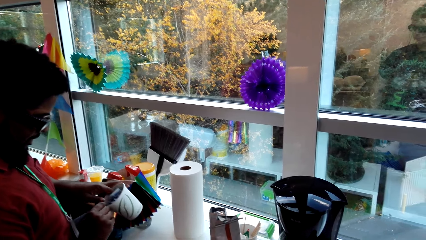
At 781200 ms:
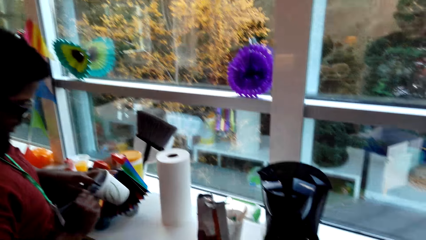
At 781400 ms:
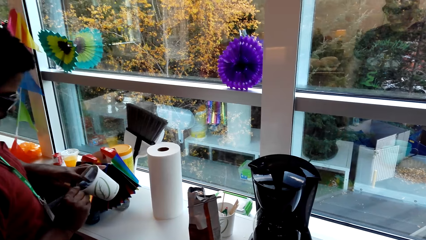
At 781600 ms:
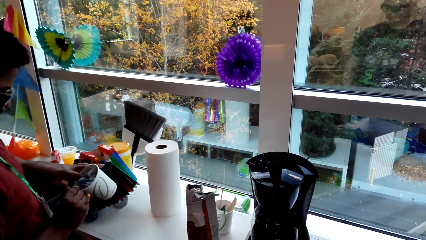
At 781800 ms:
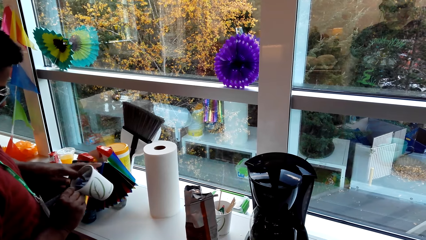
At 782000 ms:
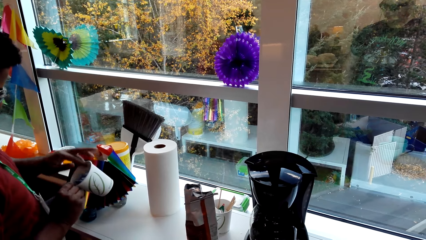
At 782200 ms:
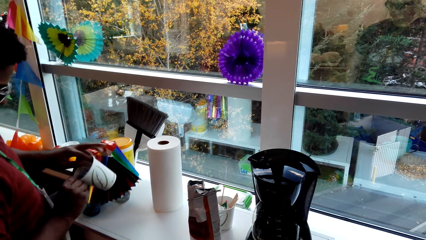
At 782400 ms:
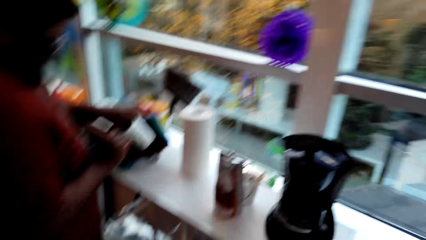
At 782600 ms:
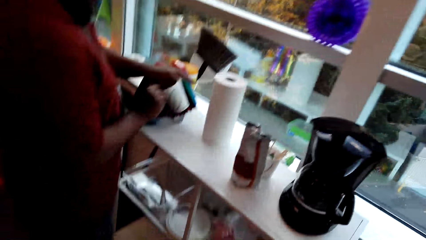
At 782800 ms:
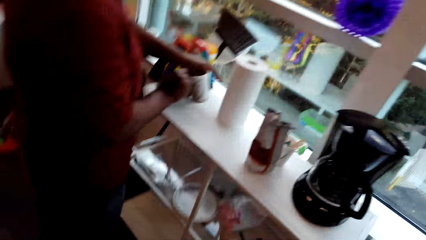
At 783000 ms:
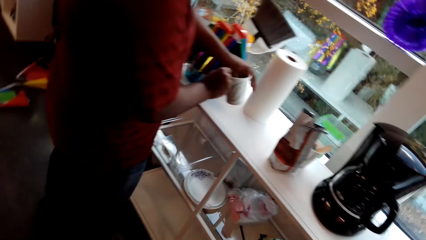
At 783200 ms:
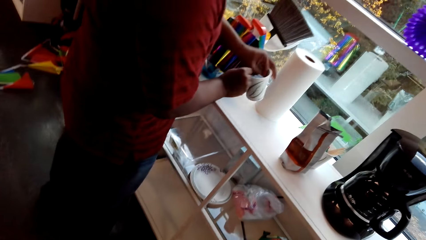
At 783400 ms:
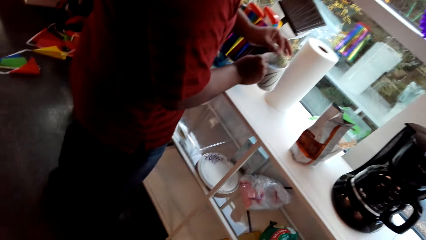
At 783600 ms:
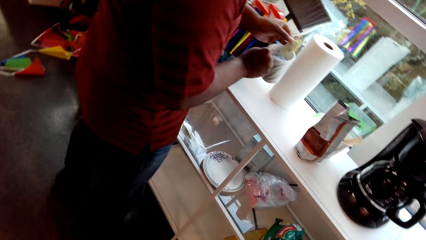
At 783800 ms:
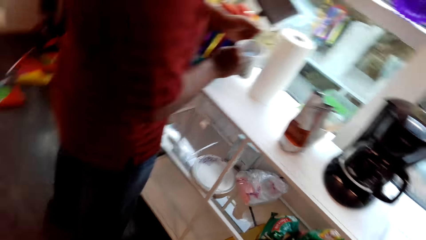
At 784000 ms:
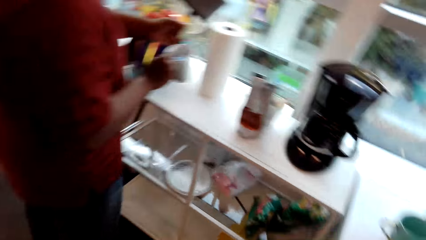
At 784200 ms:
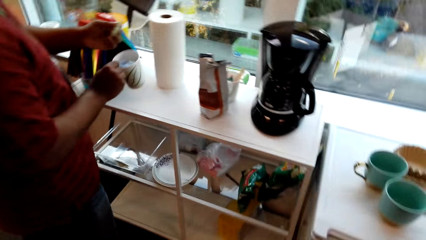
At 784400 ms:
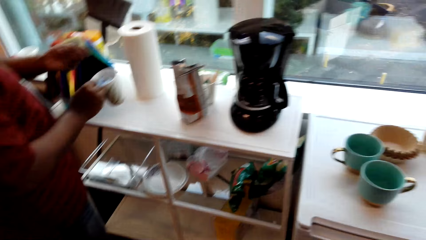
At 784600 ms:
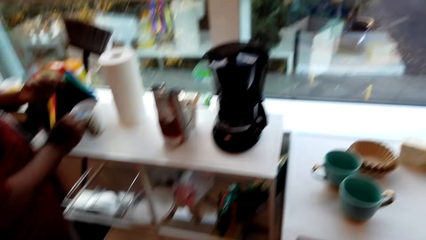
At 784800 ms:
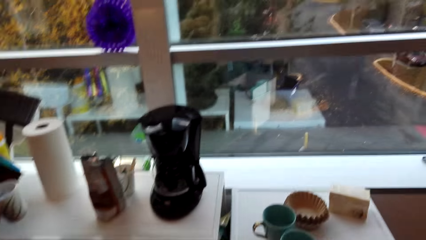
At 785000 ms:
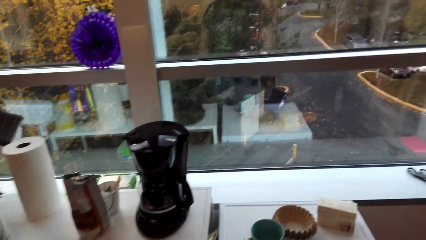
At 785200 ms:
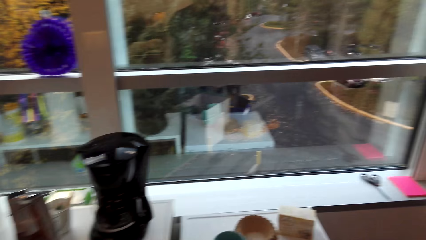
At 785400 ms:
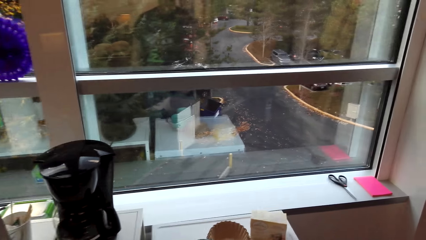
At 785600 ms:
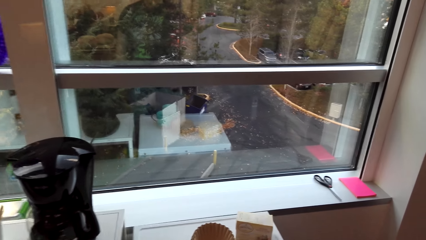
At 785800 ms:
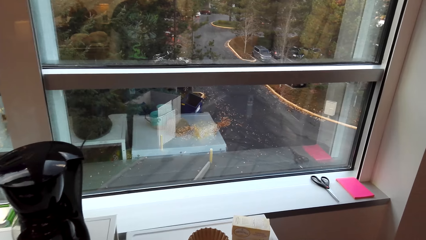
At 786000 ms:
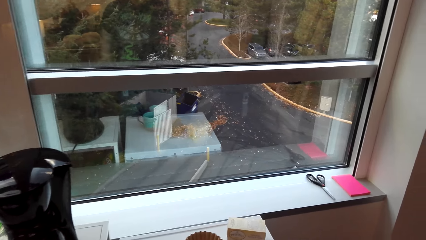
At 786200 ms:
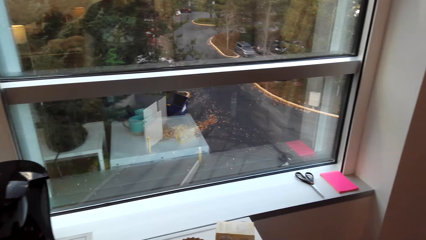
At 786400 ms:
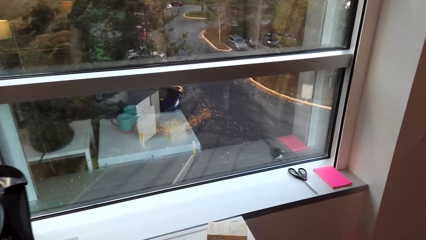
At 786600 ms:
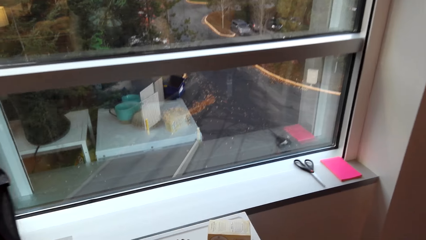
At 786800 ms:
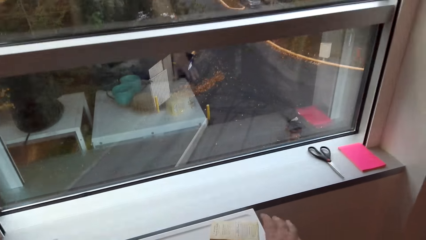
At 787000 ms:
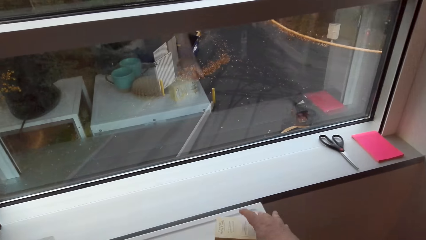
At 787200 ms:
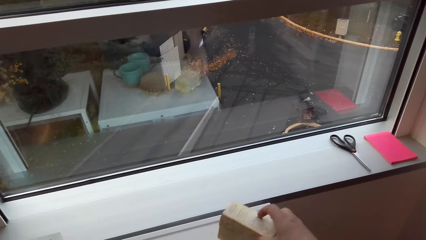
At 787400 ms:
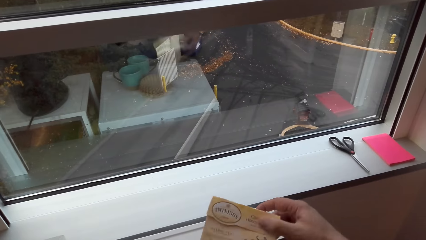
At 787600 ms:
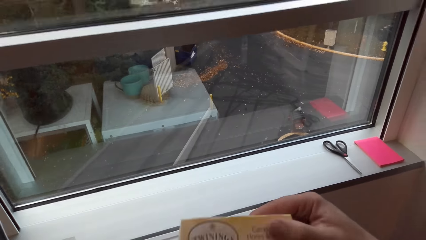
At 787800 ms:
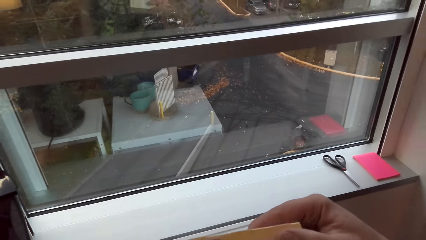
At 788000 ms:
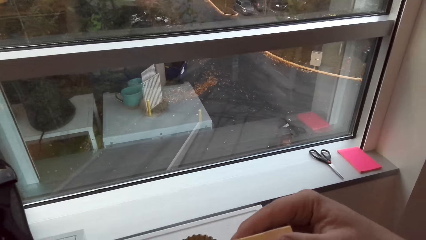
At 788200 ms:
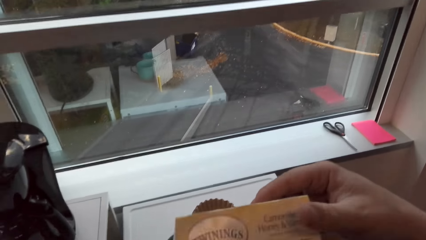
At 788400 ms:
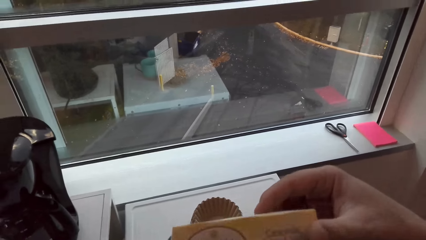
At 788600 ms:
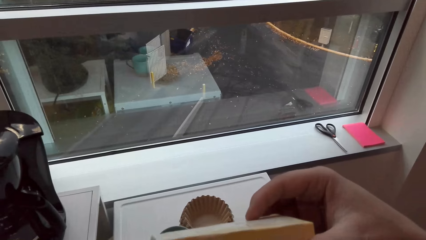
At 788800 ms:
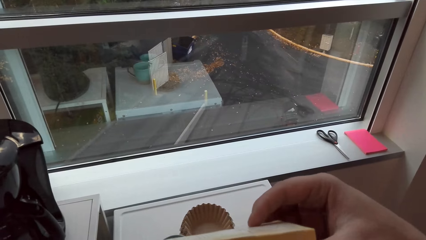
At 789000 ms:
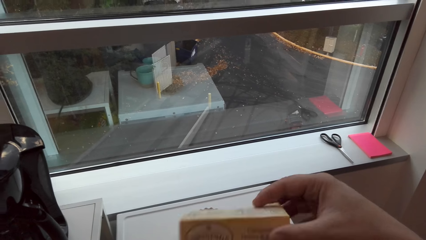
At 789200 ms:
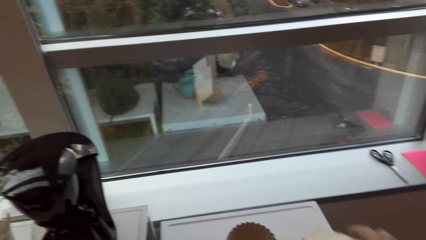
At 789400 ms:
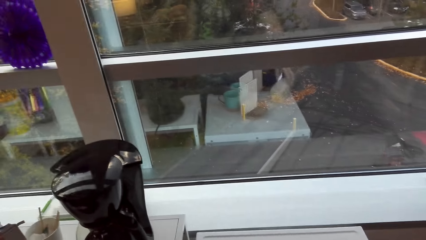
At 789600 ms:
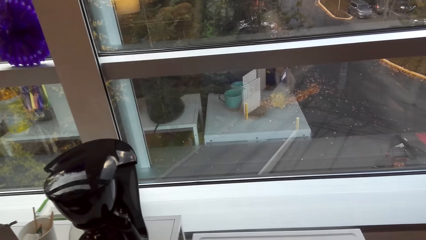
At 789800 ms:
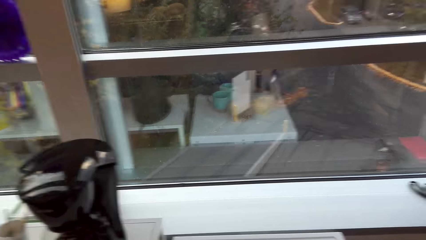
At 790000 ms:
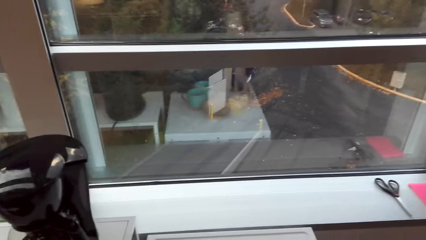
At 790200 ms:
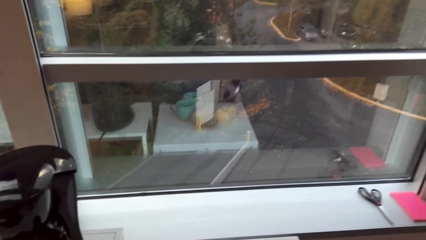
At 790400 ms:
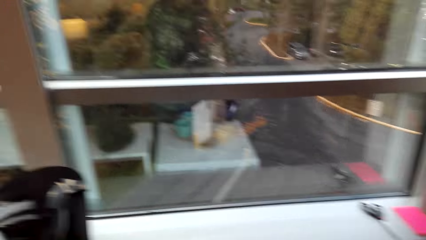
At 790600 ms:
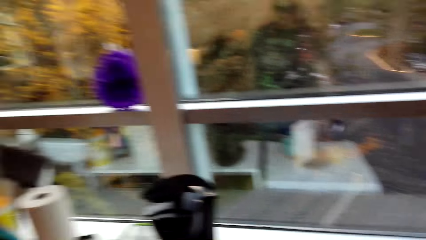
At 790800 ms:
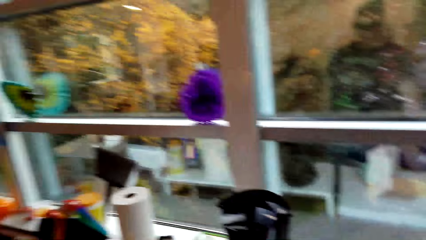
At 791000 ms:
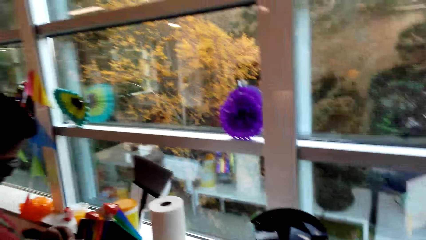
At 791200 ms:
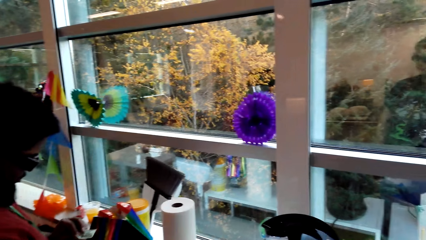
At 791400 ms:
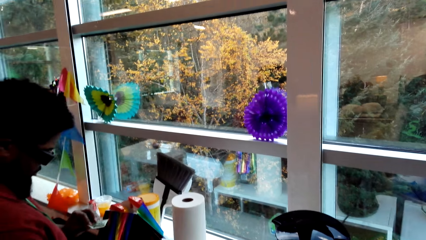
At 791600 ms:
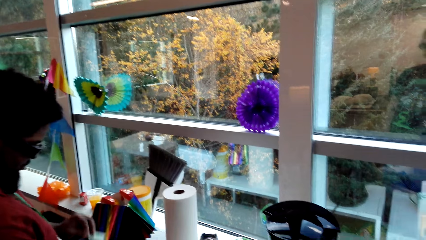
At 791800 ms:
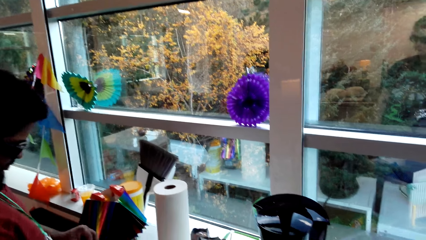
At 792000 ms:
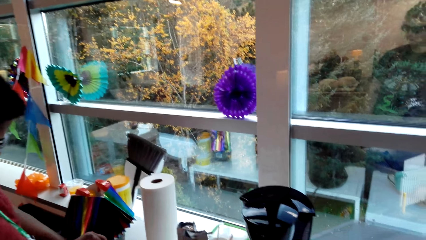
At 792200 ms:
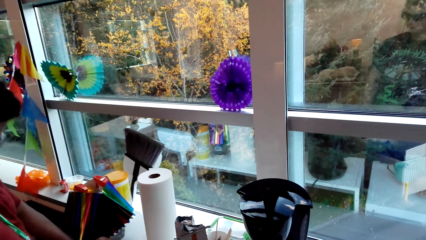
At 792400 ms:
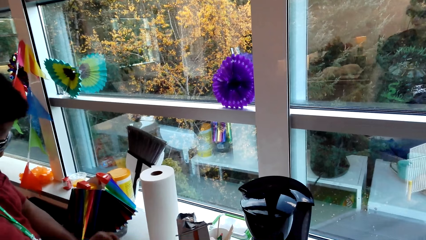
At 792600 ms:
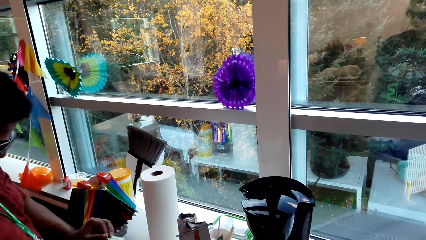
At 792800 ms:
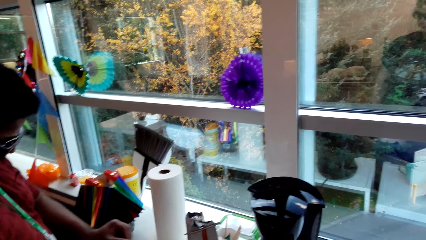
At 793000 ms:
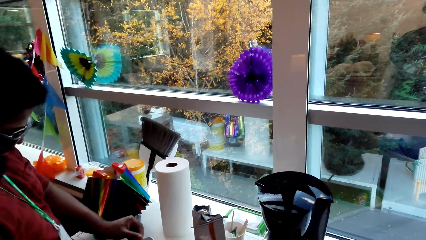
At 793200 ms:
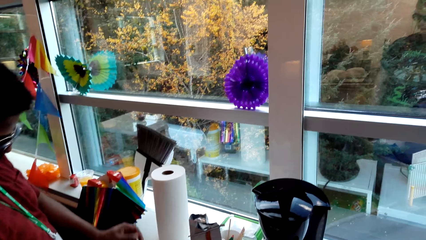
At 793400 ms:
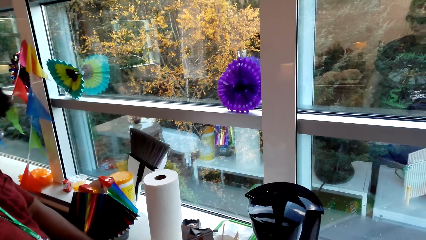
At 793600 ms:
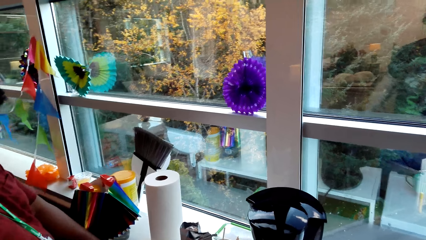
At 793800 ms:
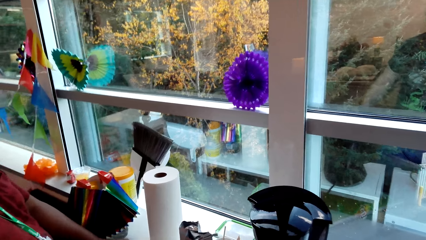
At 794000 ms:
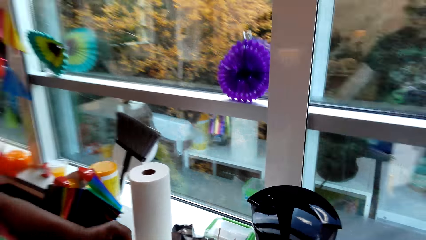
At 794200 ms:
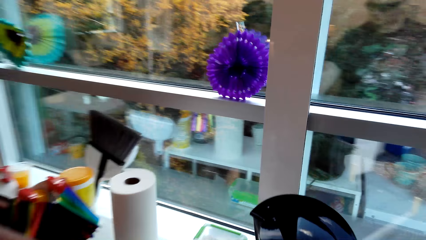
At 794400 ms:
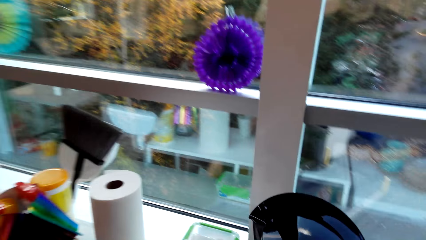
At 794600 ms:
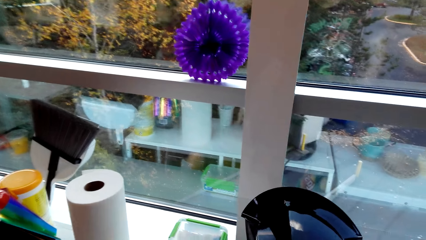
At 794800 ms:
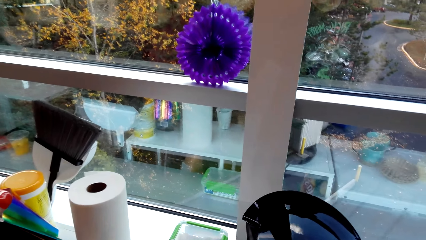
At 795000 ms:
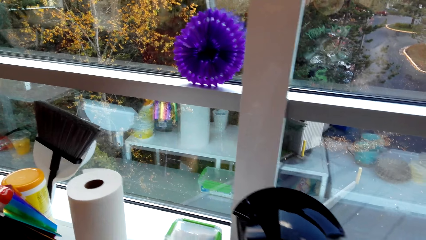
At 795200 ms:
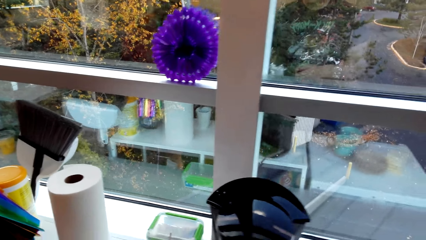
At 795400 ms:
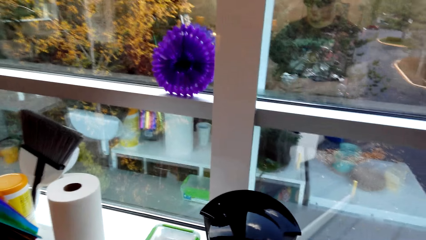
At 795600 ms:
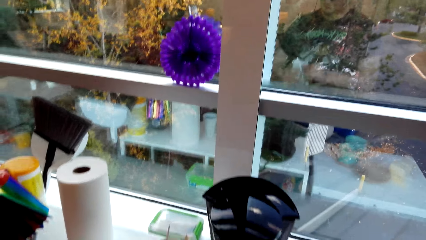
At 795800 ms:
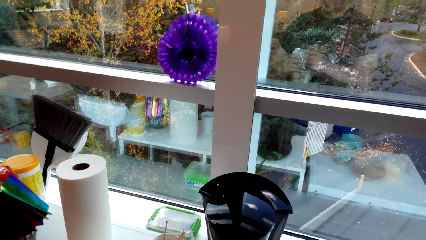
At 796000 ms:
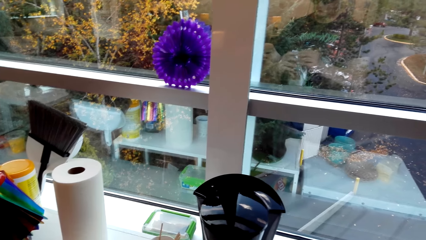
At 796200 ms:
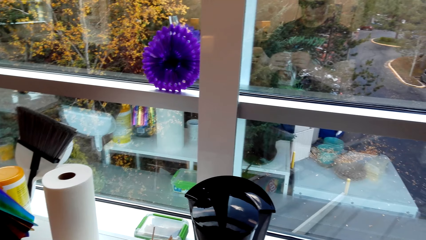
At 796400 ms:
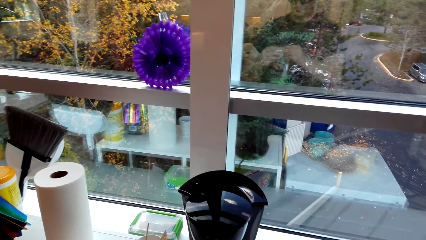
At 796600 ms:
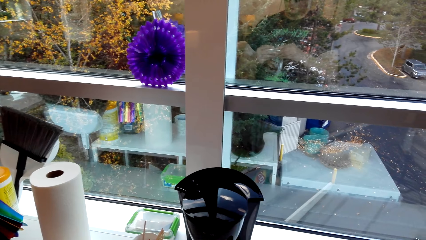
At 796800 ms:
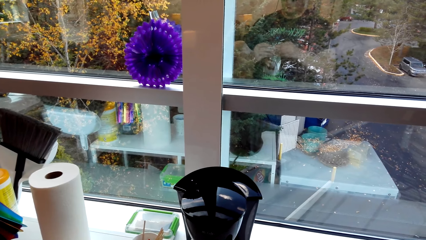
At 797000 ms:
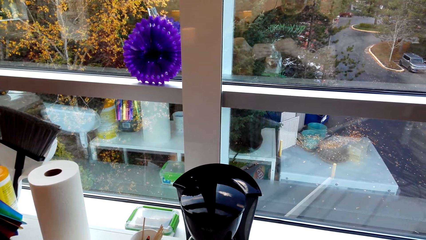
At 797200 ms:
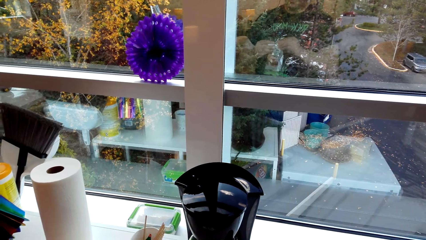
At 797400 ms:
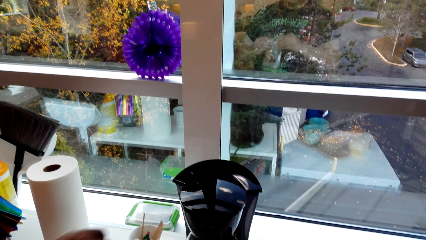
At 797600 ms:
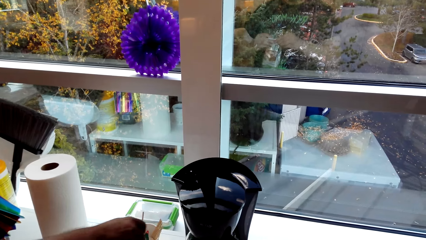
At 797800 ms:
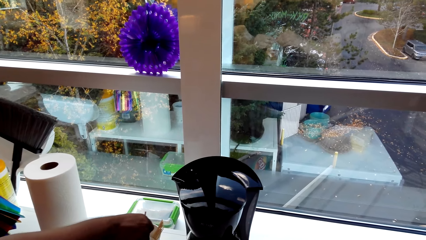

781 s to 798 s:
A man picks something. The camera wearer picks a box of Twinings. The man picks something from the container.
